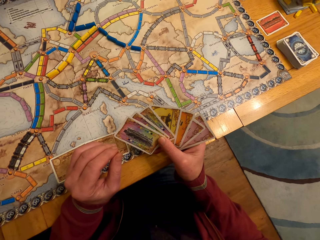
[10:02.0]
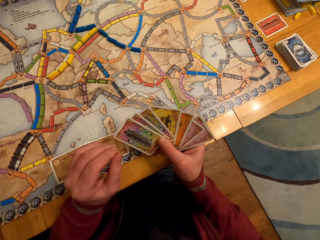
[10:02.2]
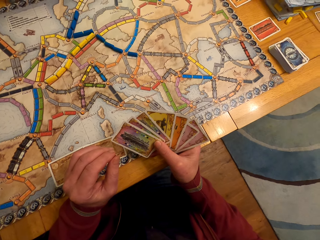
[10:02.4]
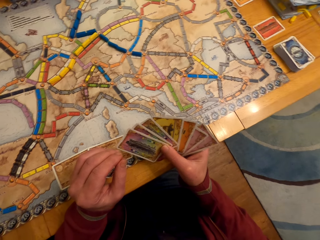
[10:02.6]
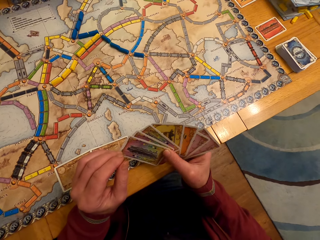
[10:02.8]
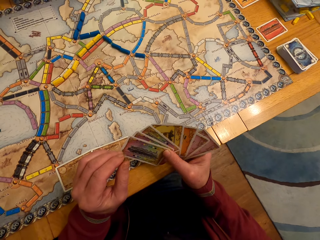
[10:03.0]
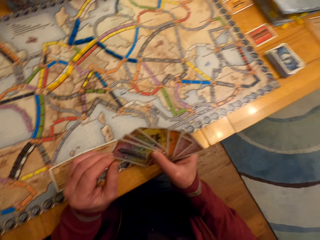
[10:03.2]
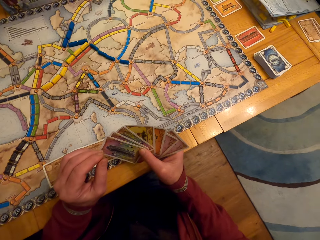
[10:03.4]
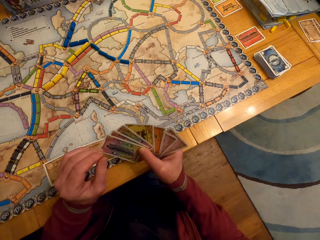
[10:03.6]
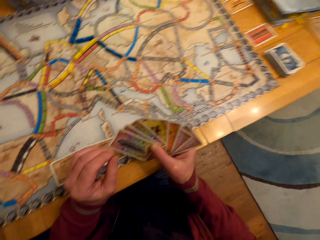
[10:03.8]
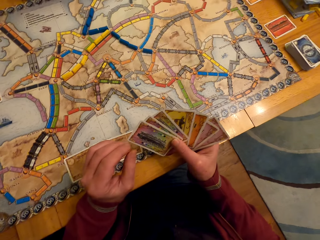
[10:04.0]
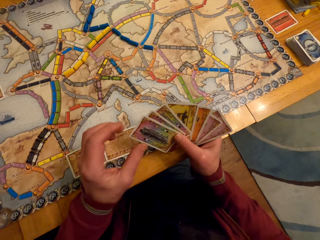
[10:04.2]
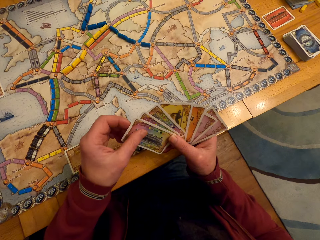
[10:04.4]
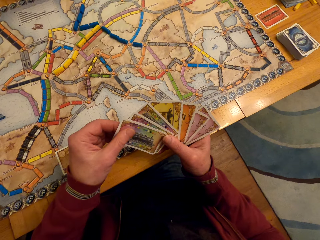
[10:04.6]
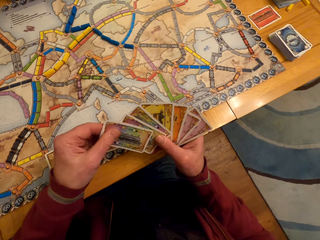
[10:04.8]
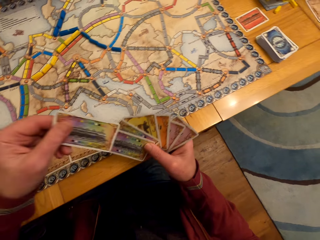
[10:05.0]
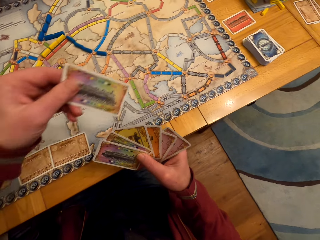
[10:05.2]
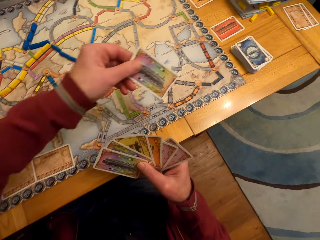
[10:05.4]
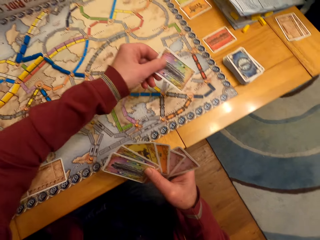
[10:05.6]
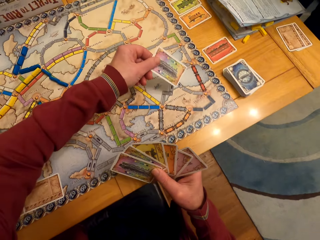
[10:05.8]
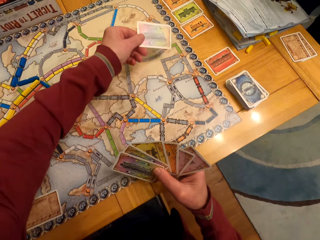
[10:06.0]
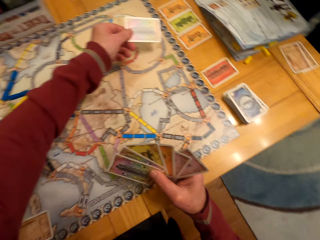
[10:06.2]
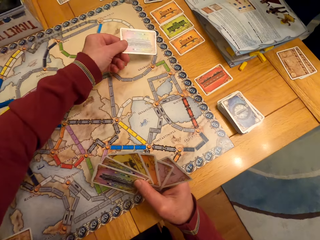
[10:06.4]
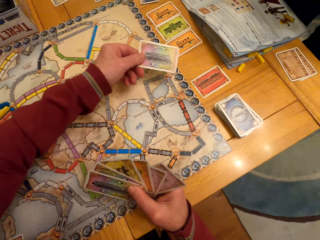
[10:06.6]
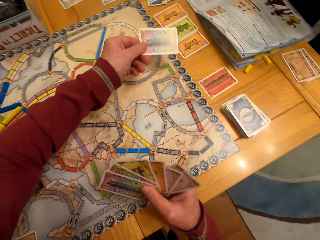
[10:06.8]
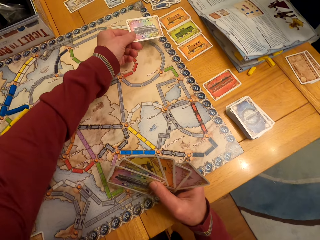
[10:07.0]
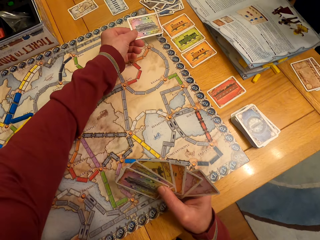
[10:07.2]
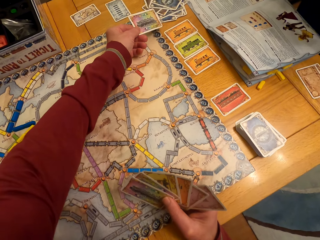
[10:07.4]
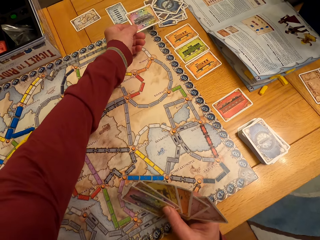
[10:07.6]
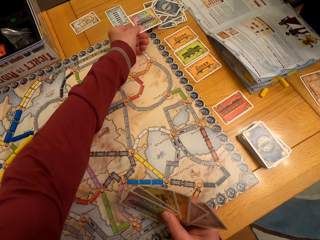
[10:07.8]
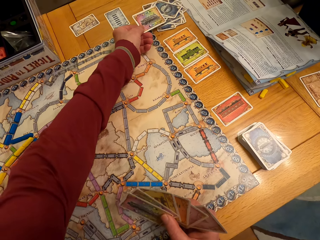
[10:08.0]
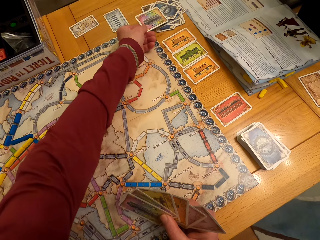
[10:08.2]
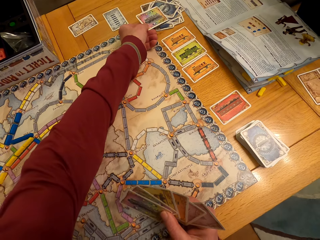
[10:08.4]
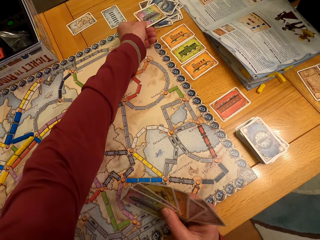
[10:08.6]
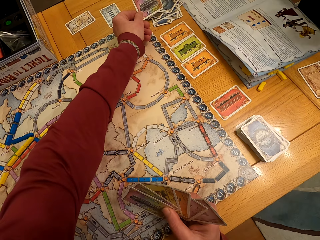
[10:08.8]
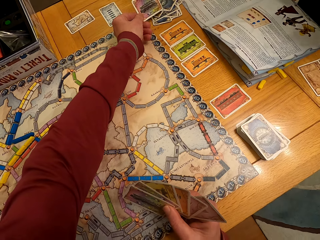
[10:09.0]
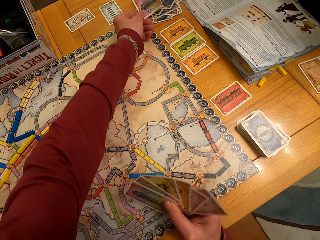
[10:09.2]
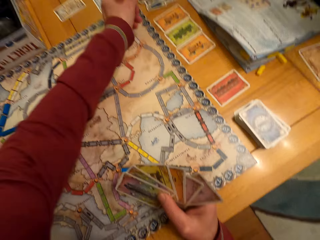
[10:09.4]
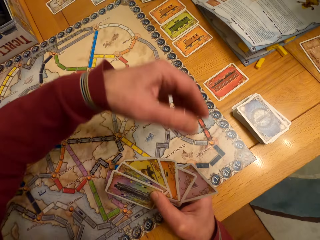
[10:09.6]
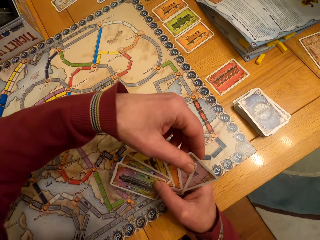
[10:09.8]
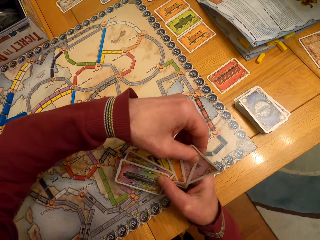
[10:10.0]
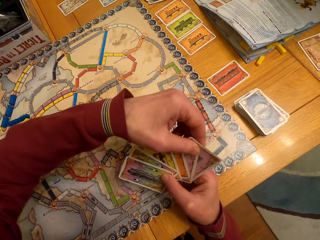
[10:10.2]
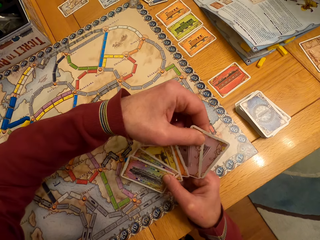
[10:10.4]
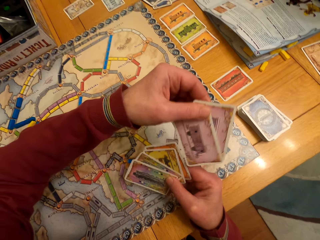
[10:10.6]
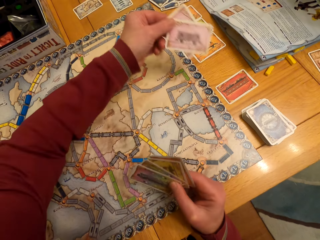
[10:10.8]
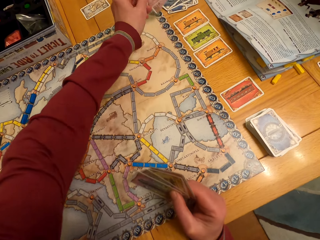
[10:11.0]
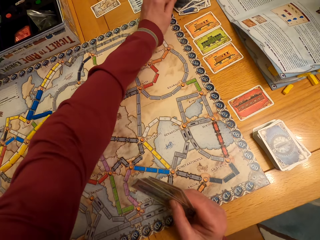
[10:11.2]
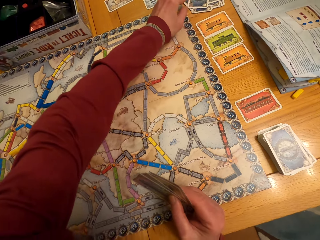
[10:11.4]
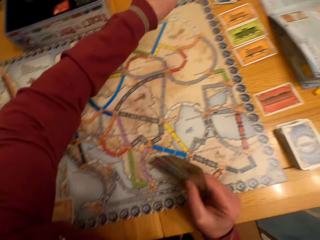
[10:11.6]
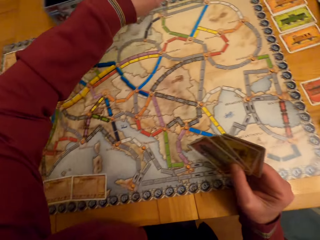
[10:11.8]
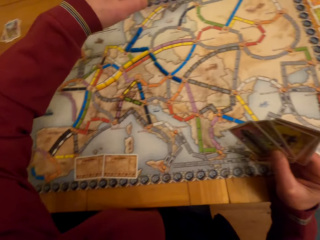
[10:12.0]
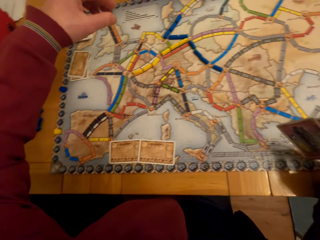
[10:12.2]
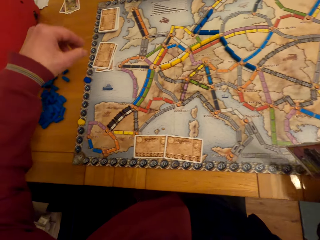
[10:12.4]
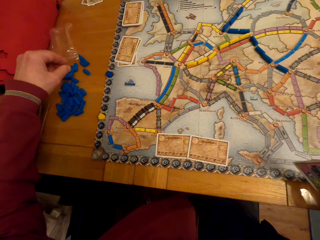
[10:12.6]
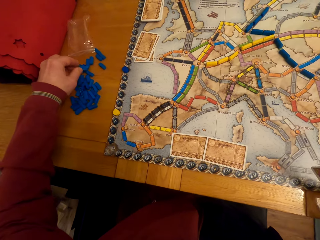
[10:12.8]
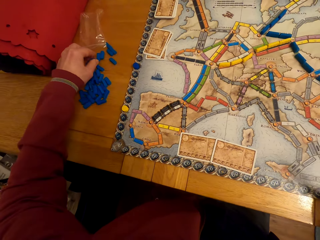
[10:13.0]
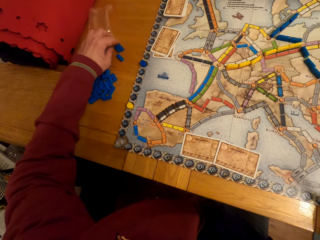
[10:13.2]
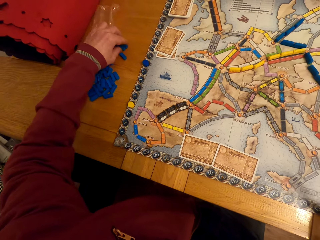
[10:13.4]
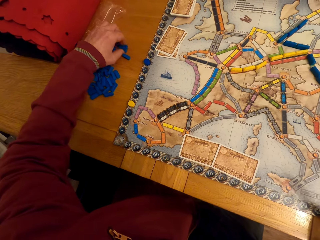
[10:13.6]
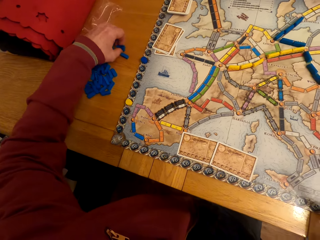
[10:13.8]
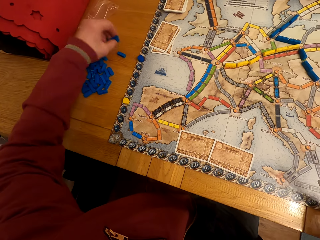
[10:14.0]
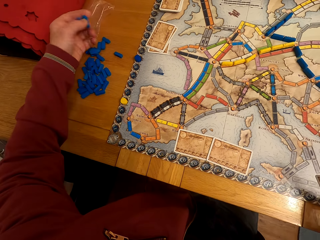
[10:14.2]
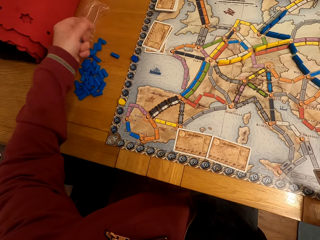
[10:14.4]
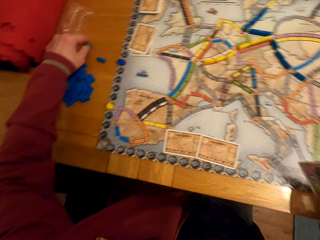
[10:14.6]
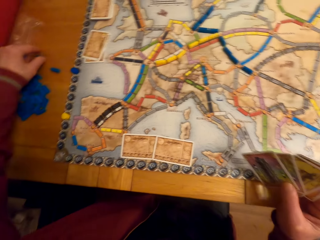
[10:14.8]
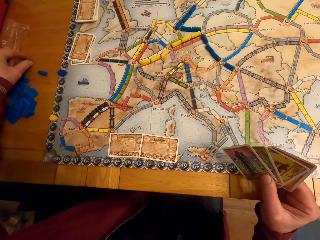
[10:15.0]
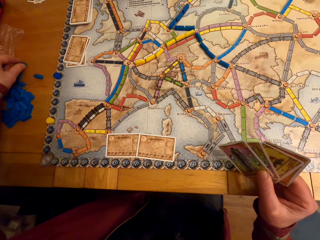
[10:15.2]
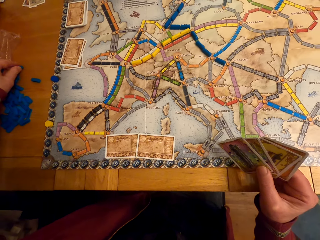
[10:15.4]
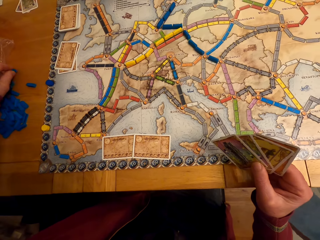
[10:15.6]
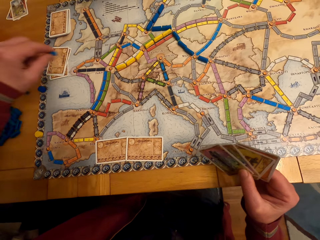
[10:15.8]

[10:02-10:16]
A man takes the card. The man puts the card on the table. The camera wearer puts the board game card on the table. The man takes the cards. The camera wearer puts the board game card on the table. The man puts the cards on the table. The man picks up the model pieces. The camera wearer picks up the board game chips from the table.

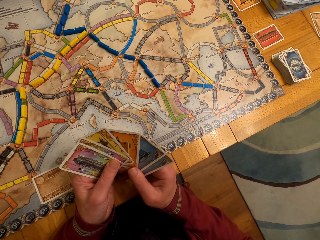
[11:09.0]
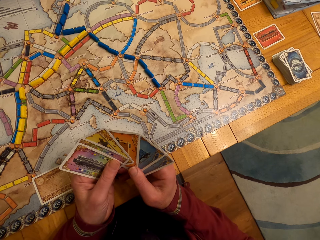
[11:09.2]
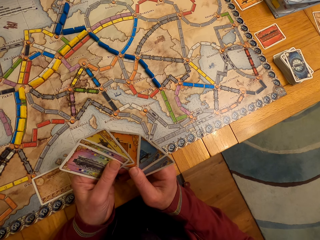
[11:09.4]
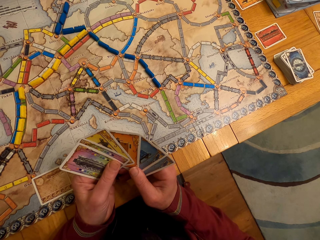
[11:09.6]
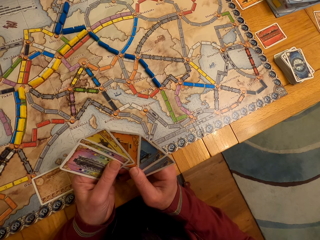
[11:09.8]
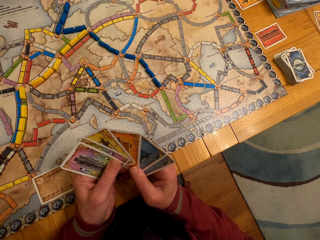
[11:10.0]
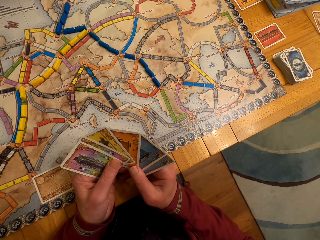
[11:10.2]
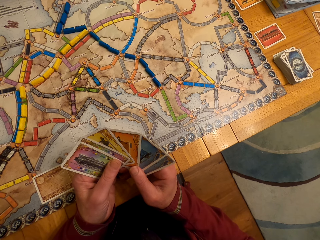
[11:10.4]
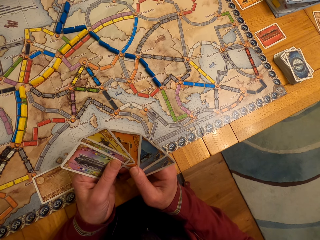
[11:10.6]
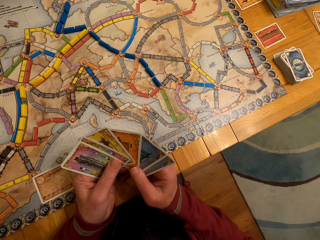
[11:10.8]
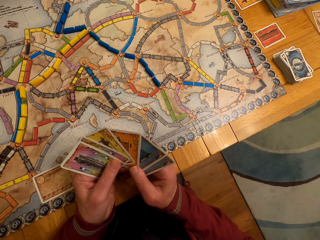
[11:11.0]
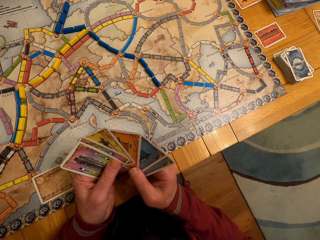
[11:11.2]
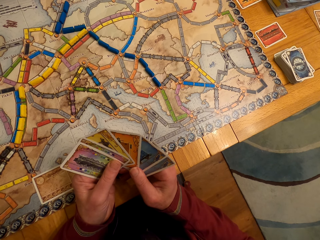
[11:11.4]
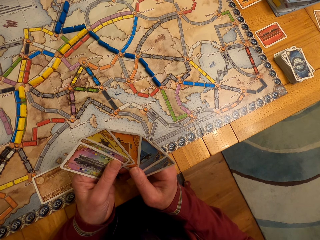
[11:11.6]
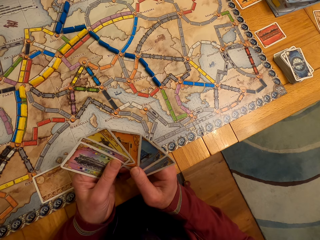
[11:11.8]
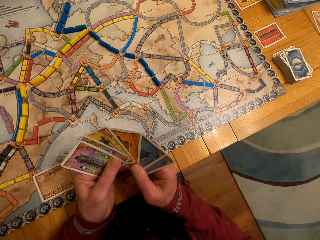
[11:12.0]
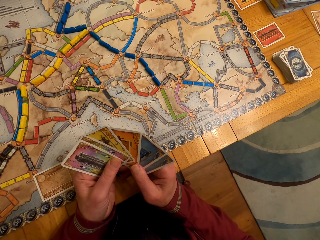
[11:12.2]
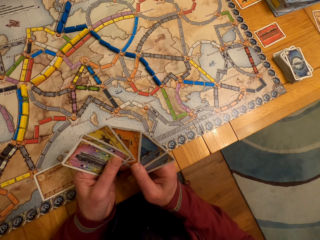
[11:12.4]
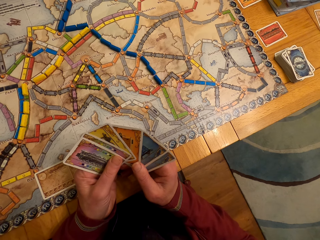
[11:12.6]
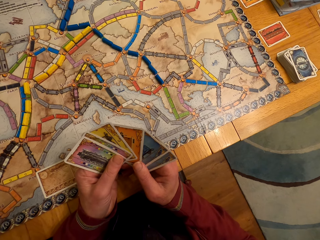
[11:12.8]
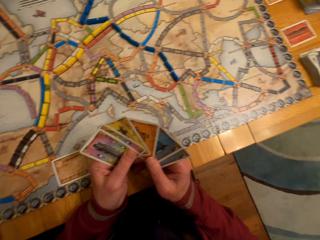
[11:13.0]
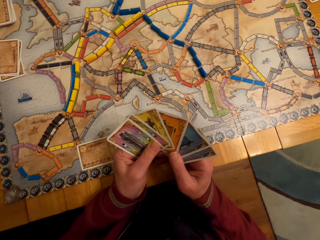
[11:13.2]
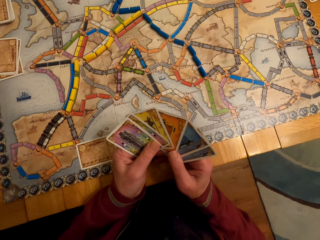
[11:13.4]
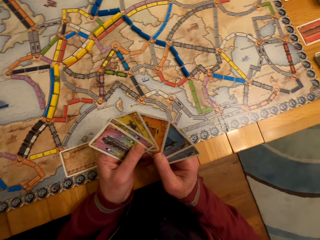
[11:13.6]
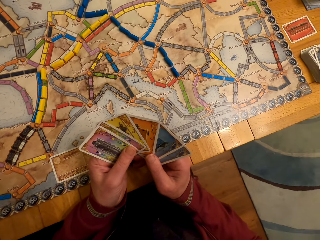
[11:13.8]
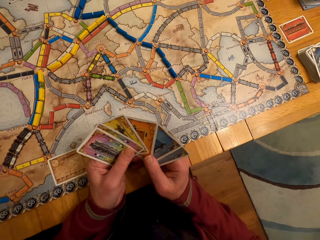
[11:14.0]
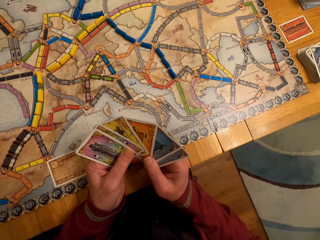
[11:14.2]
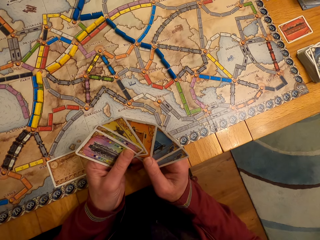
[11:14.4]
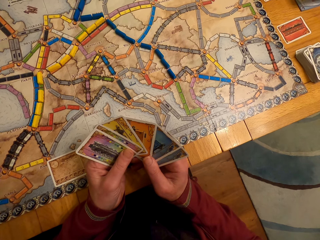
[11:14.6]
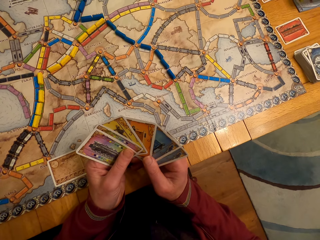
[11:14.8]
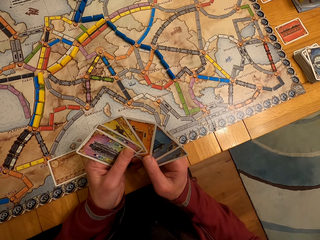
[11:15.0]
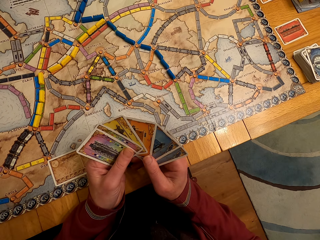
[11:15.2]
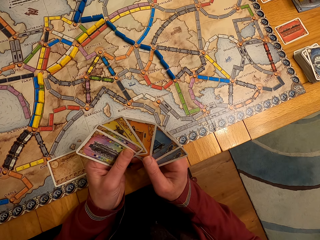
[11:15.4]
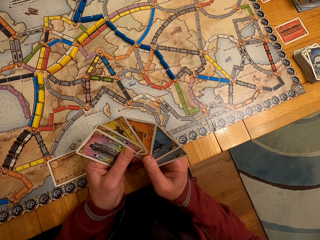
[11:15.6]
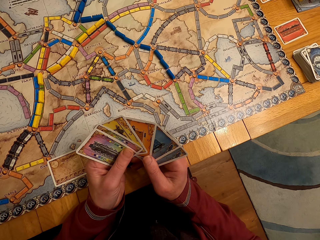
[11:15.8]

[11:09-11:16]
The camera wearer stares at the board game cards. A lady looks around. A man looks at the cards.
